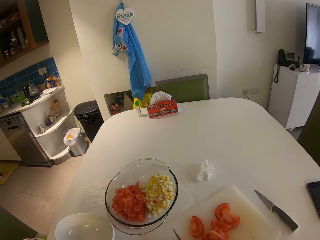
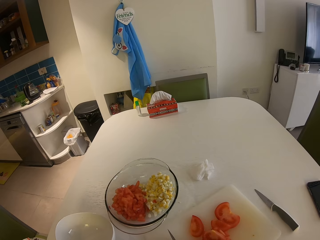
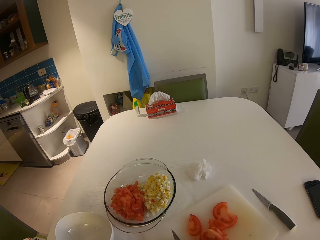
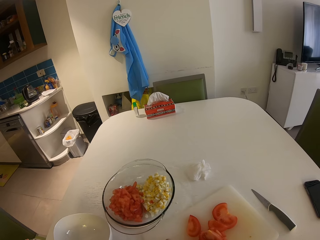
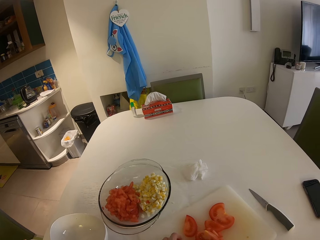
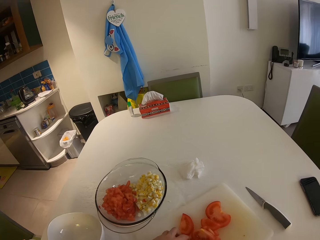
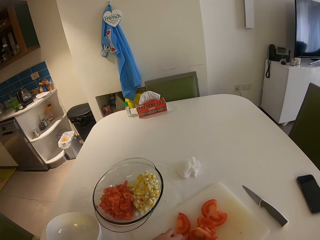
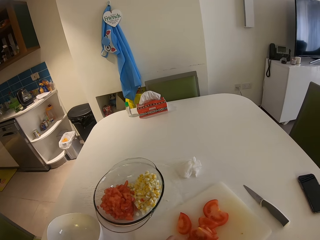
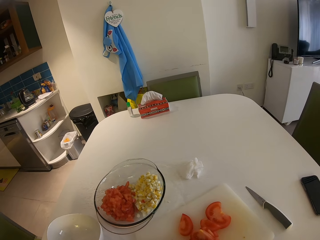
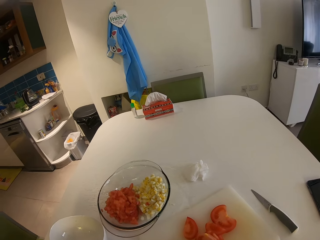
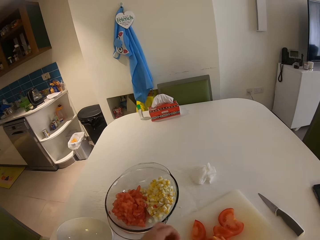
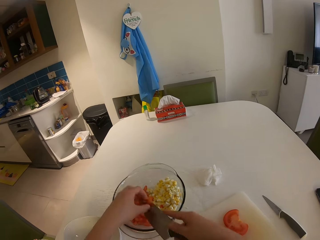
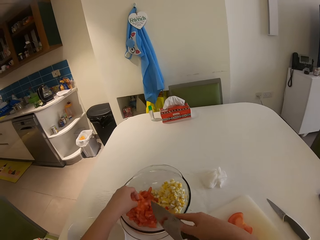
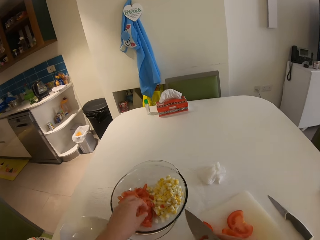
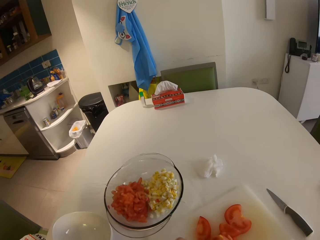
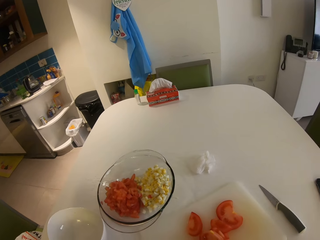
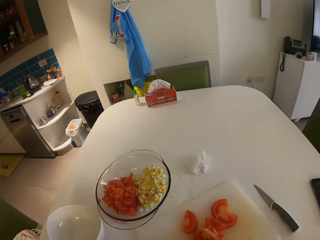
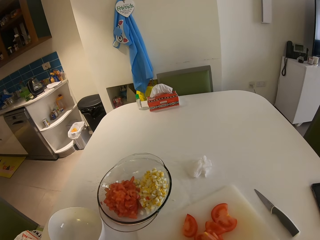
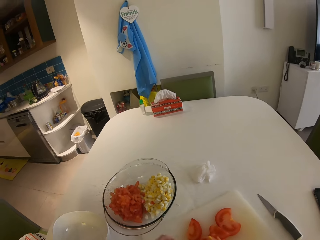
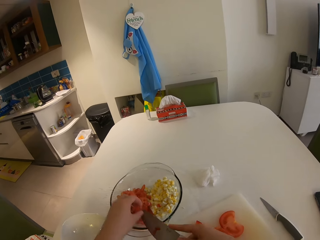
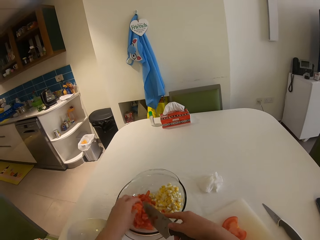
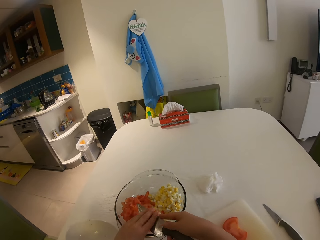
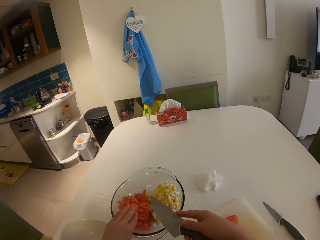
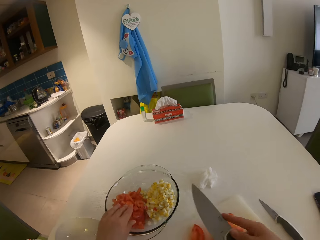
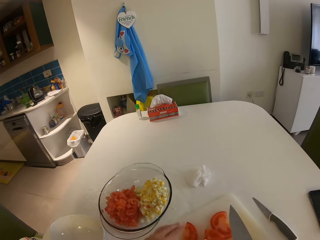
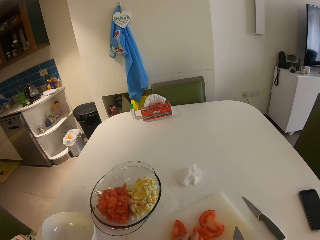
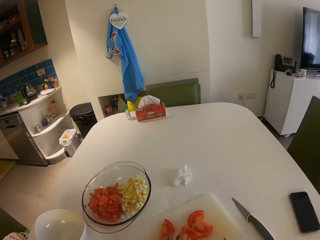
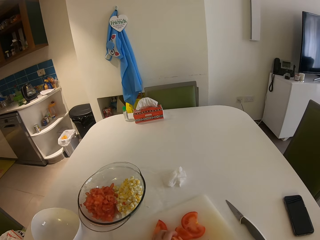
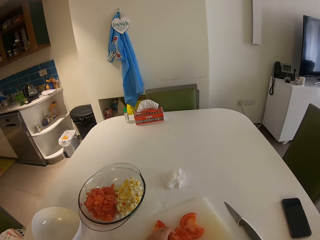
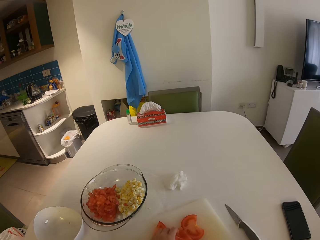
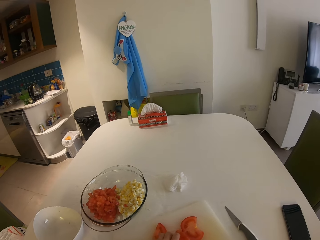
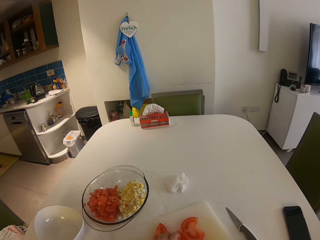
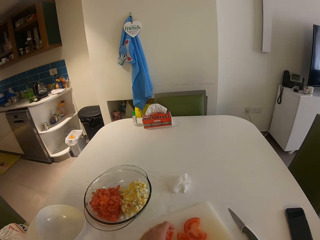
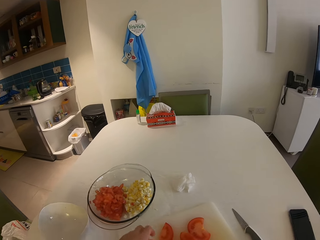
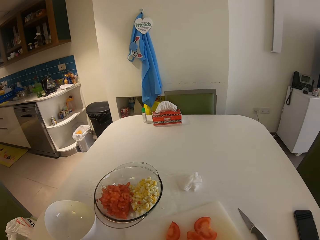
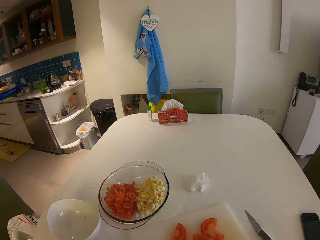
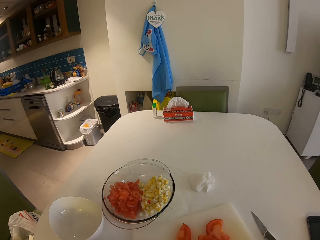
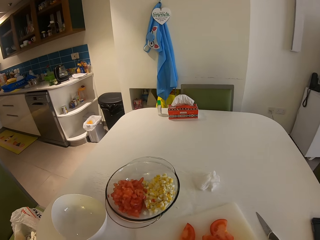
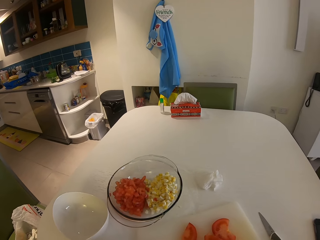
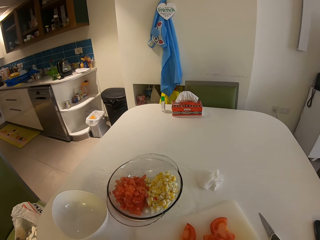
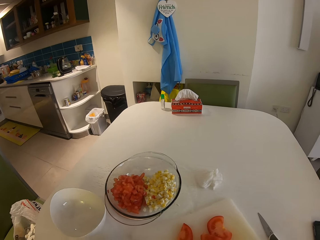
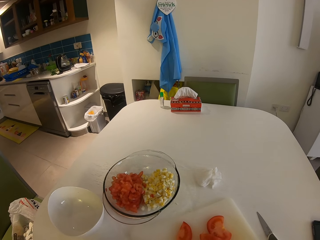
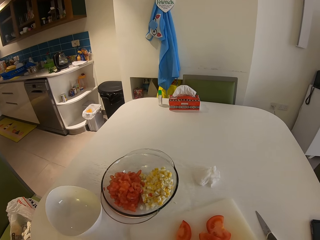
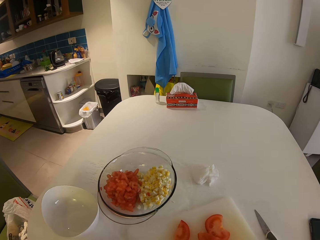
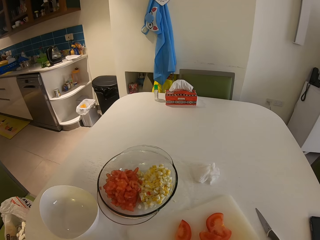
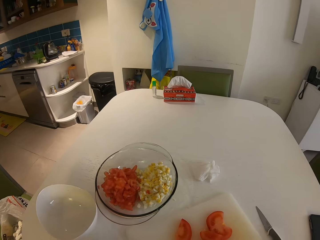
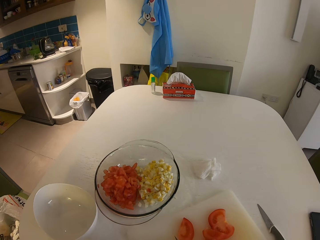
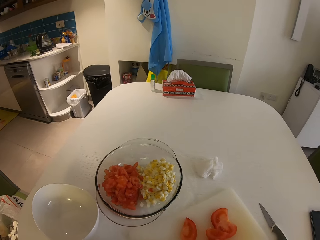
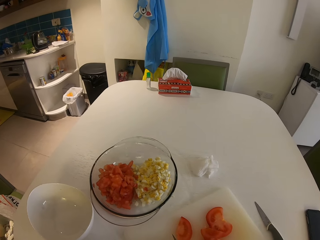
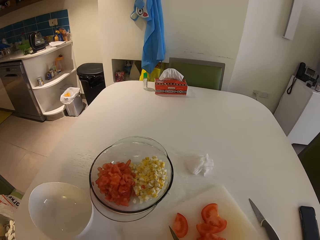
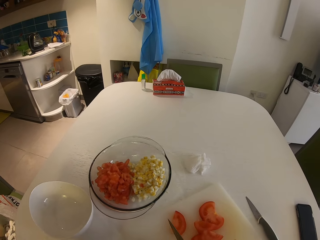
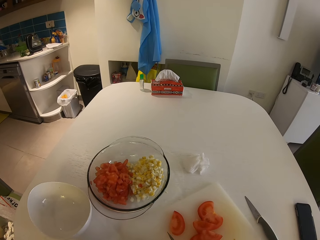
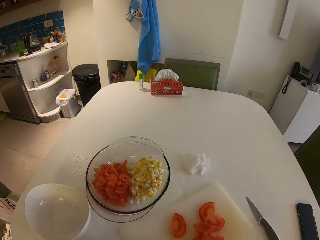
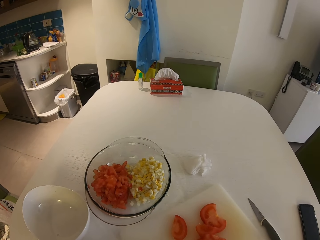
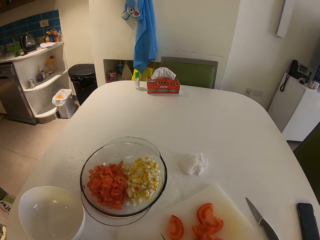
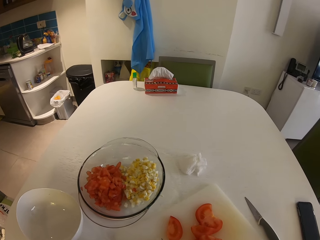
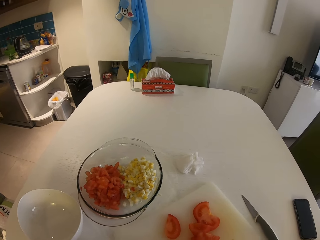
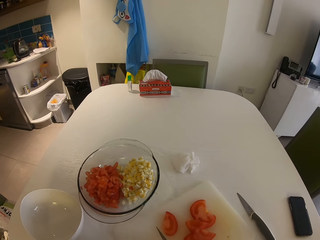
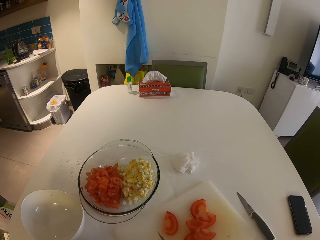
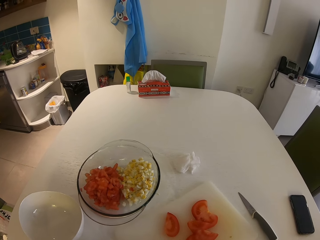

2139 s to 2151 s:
The camera wearer transfers the tomato from the chopping board to the glass bowl with her left hand and the knife in her right hand. She pulls back both hands. She chops the tomatoes. She puts the tomatoes on the bowl and pulls back both hands. She slices the tomato on the chopping board with the knife in her right hand.

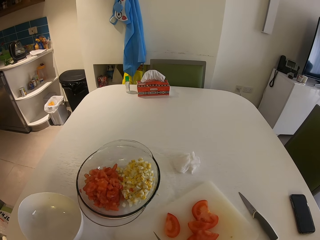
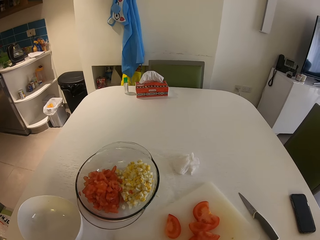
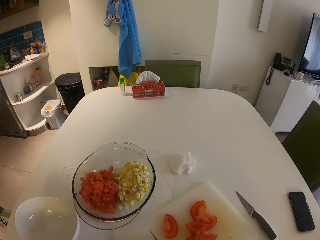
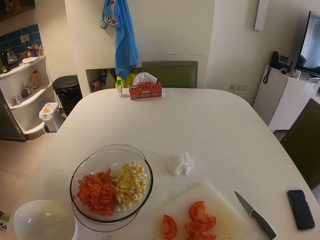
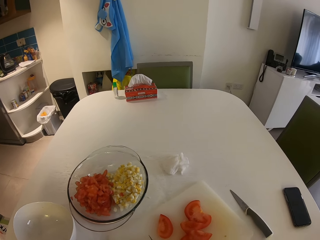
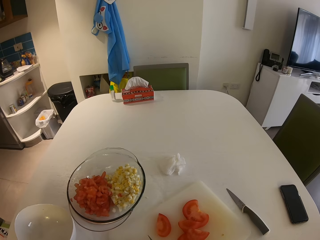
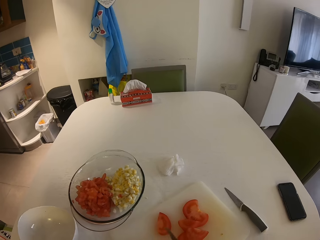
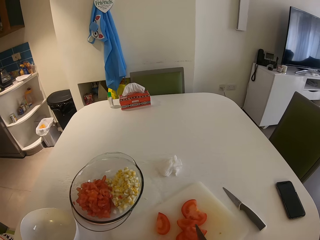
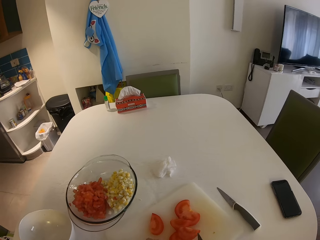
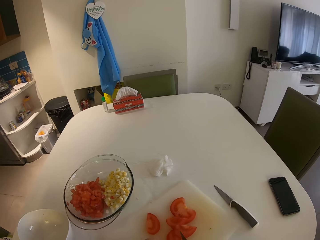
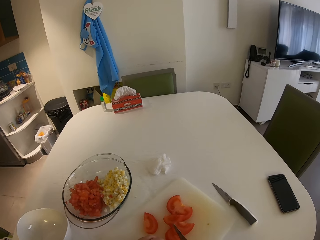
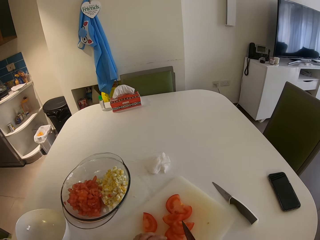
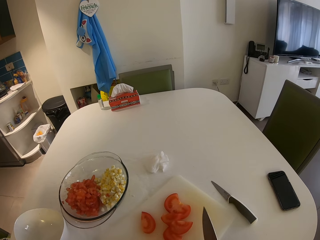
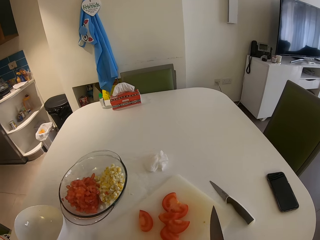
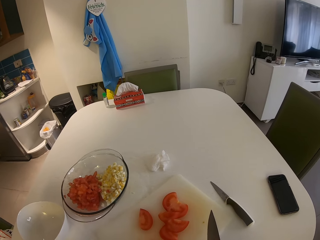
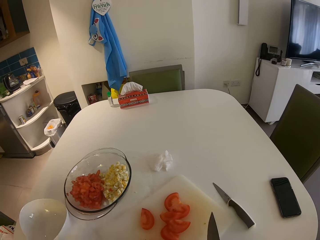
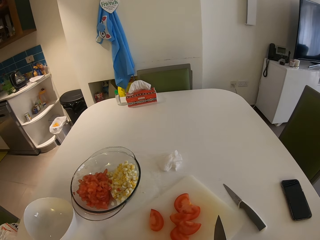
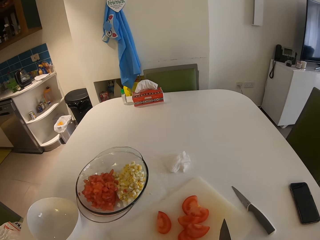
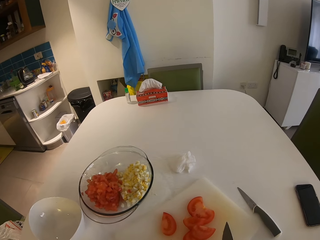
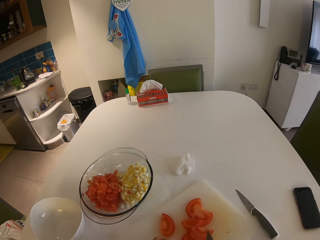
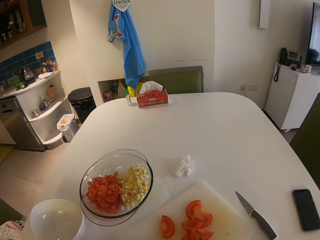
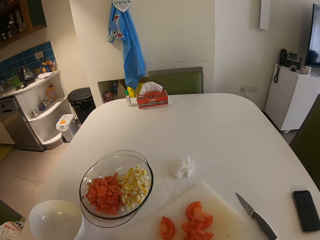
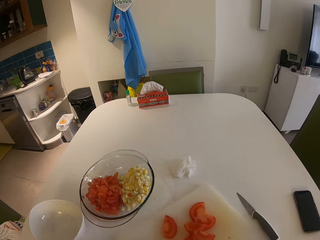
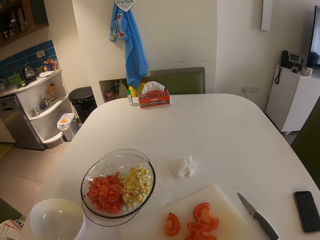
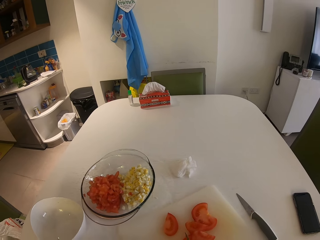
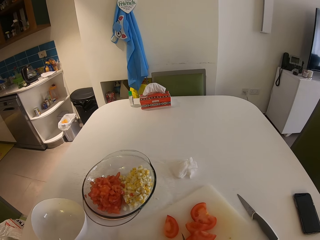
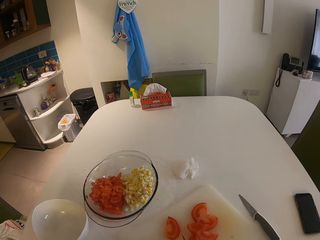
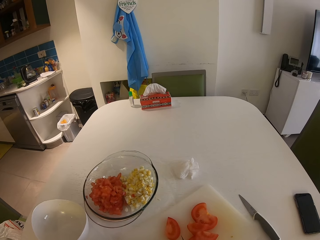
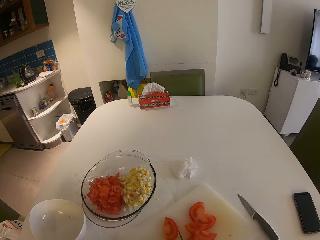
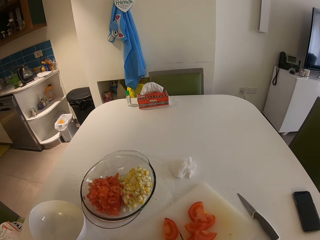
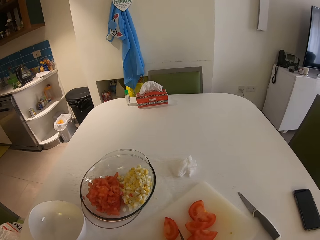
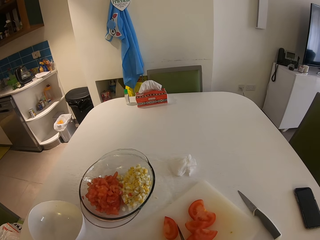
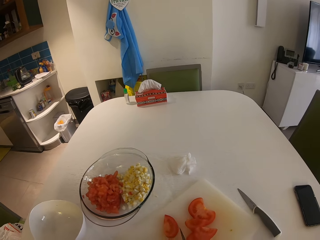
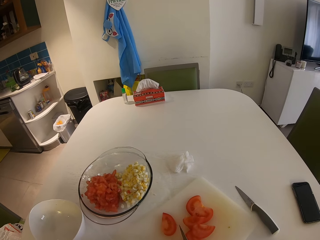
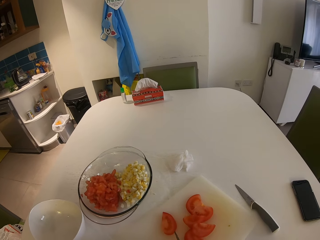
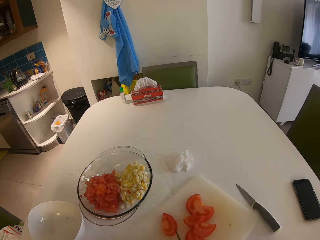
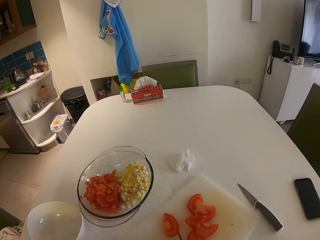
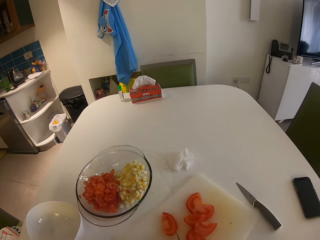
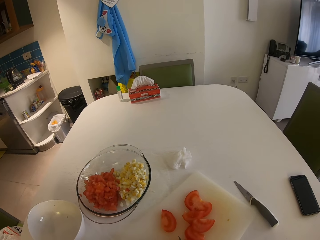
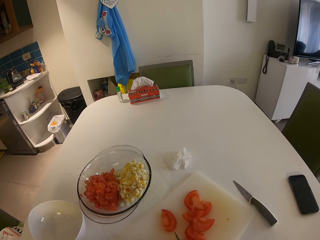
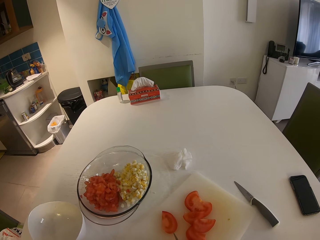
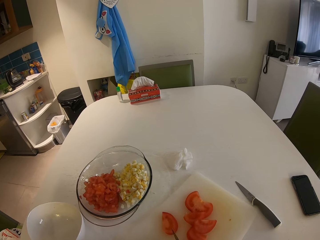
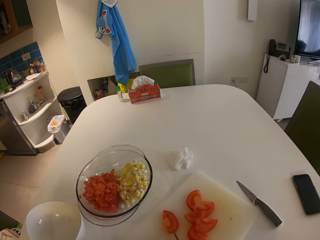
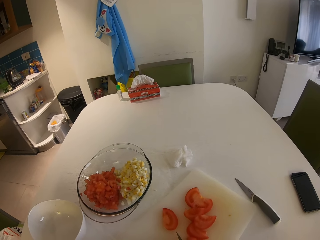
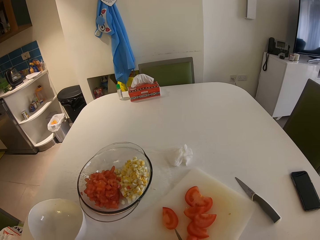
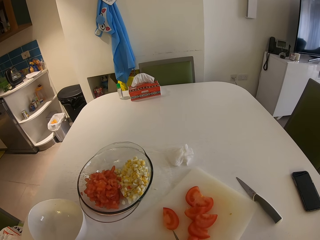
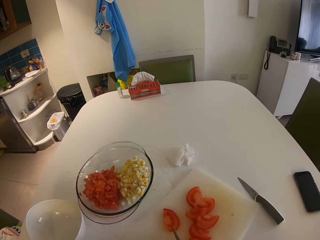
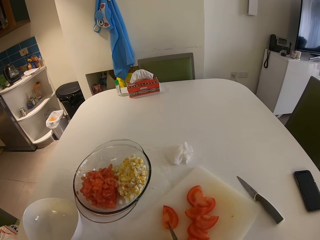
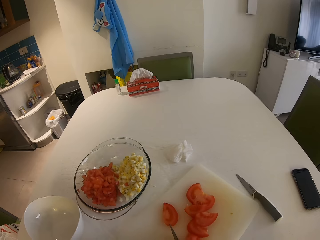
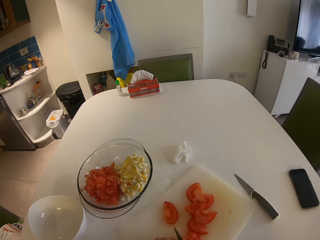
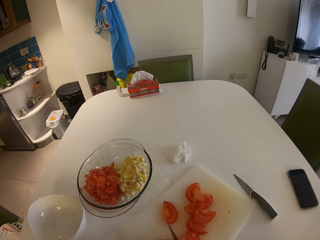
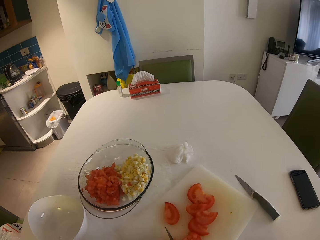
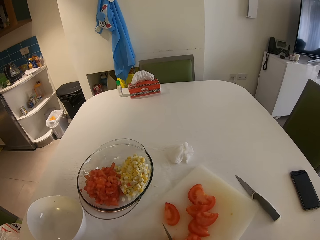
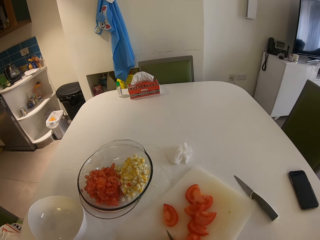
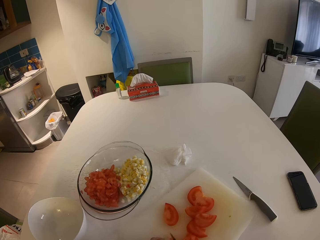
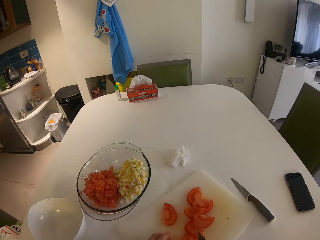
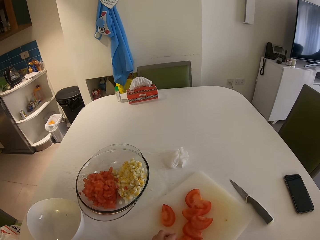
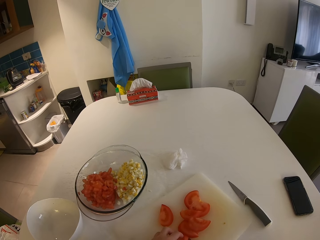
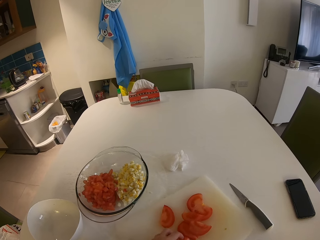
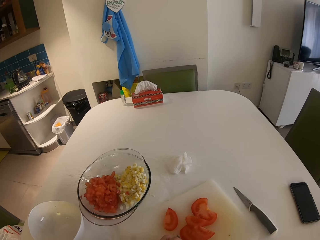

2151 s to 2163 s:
The camera wearer looks at the tomatoes. They chop the tomatoes.
